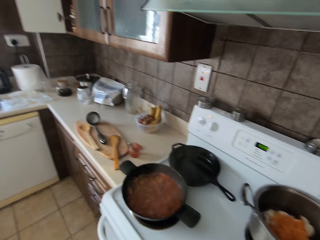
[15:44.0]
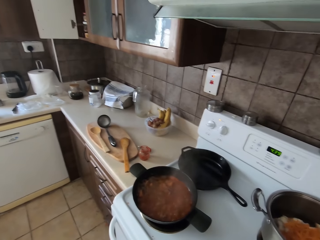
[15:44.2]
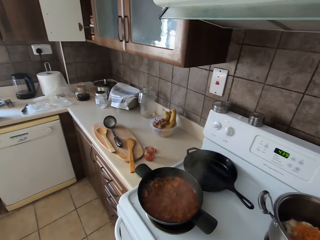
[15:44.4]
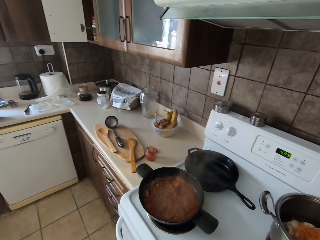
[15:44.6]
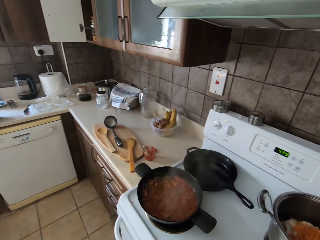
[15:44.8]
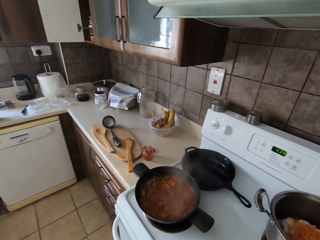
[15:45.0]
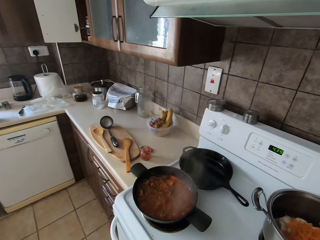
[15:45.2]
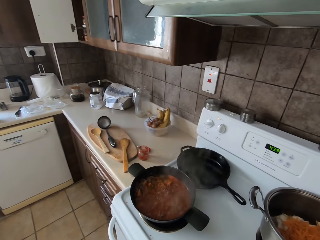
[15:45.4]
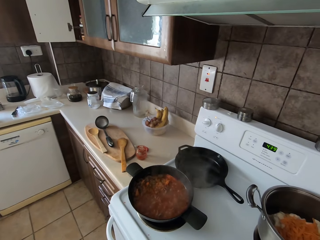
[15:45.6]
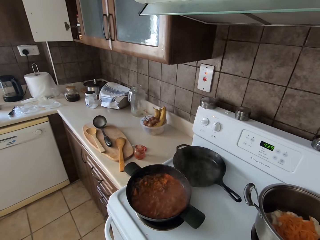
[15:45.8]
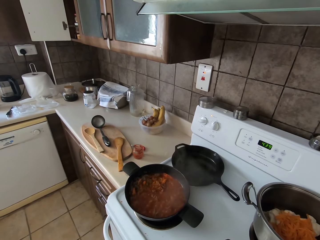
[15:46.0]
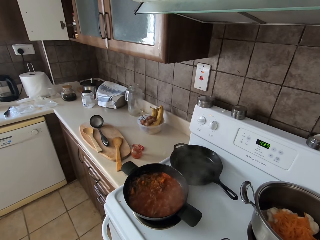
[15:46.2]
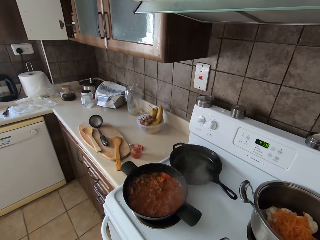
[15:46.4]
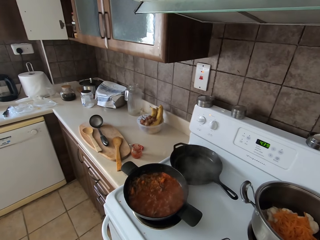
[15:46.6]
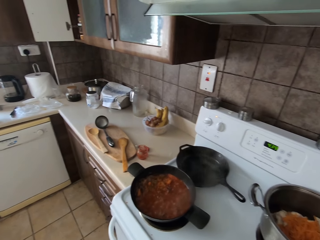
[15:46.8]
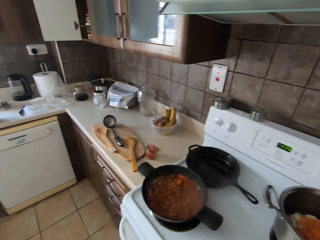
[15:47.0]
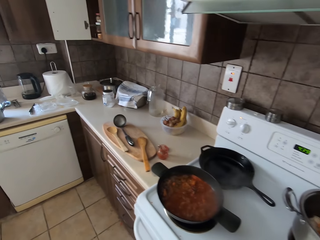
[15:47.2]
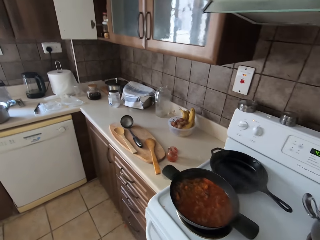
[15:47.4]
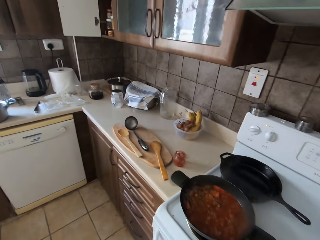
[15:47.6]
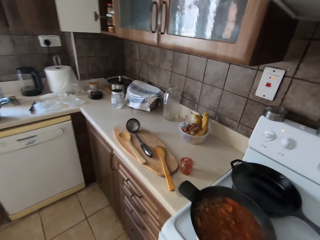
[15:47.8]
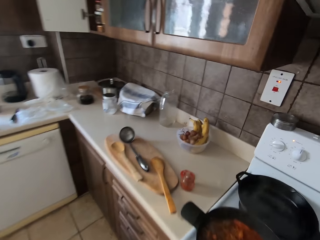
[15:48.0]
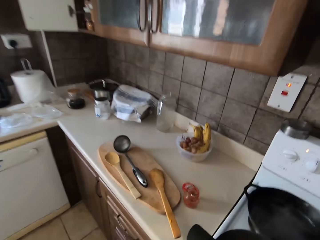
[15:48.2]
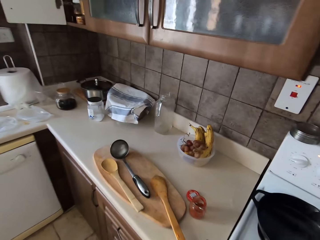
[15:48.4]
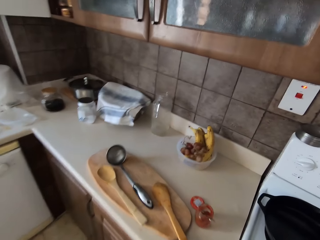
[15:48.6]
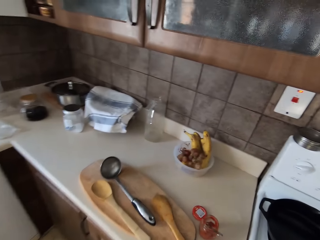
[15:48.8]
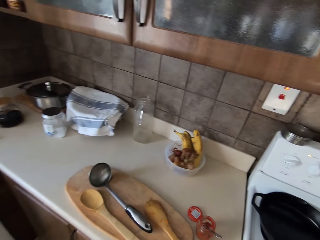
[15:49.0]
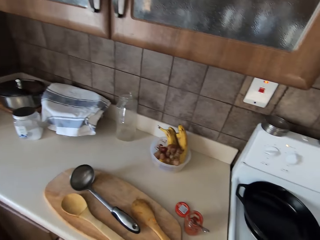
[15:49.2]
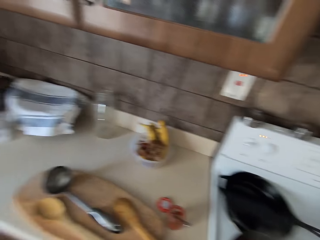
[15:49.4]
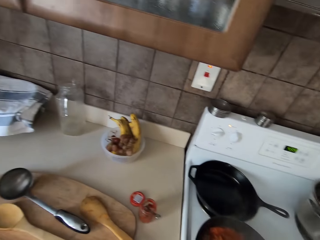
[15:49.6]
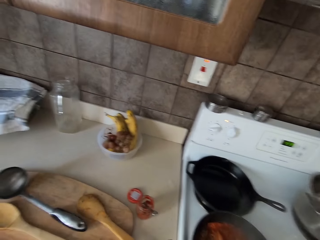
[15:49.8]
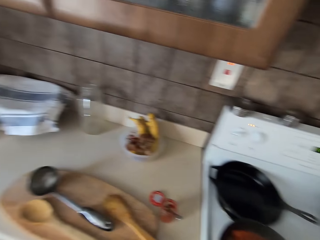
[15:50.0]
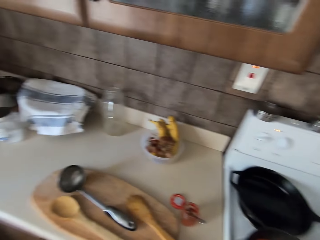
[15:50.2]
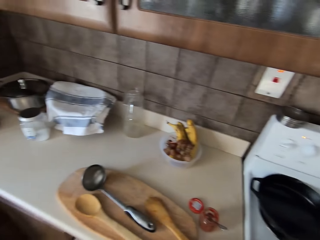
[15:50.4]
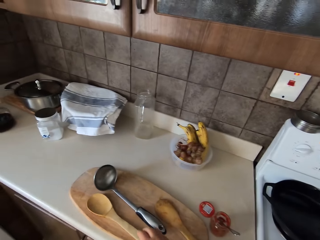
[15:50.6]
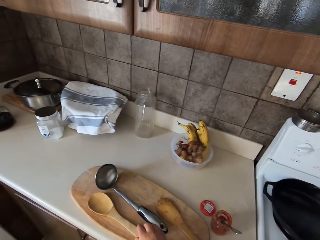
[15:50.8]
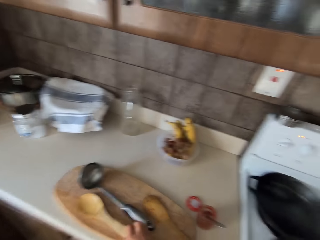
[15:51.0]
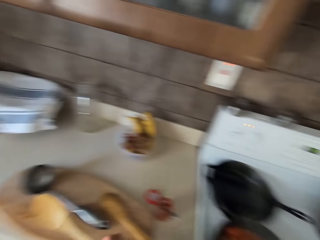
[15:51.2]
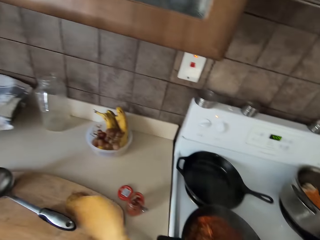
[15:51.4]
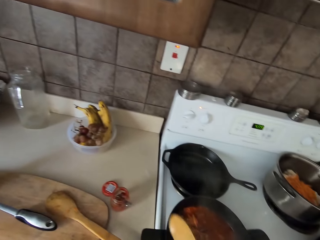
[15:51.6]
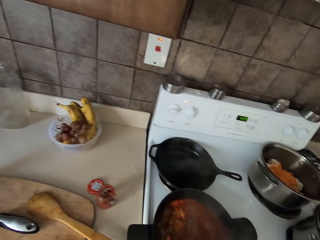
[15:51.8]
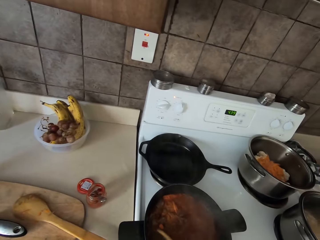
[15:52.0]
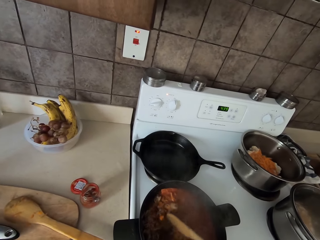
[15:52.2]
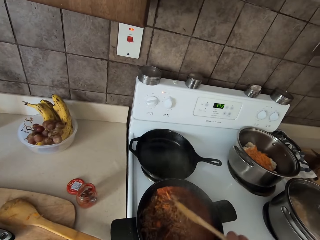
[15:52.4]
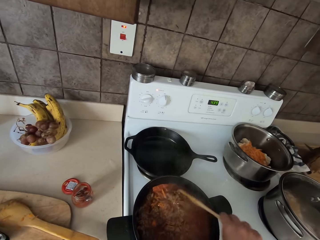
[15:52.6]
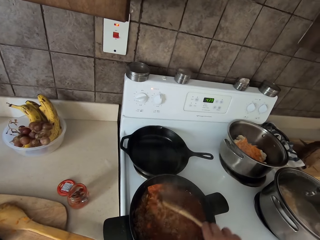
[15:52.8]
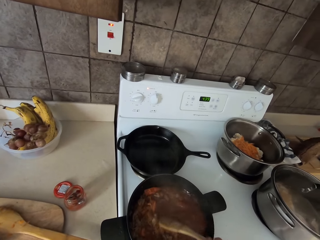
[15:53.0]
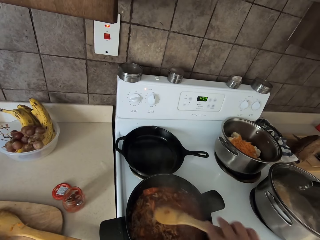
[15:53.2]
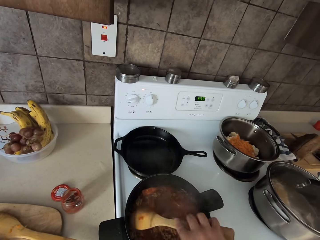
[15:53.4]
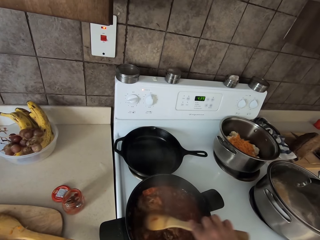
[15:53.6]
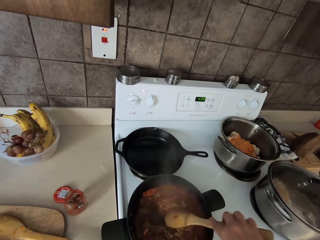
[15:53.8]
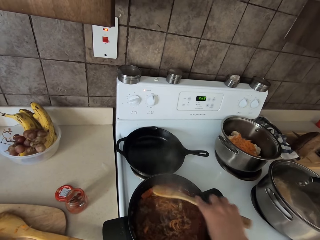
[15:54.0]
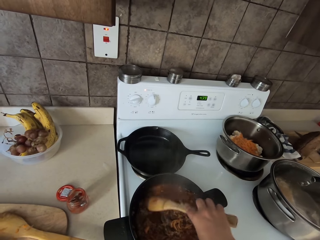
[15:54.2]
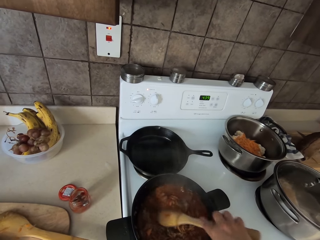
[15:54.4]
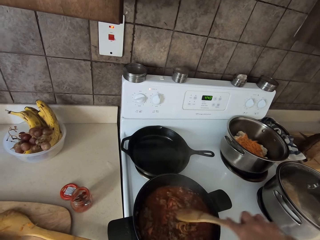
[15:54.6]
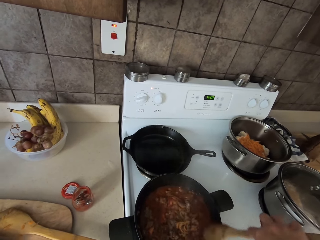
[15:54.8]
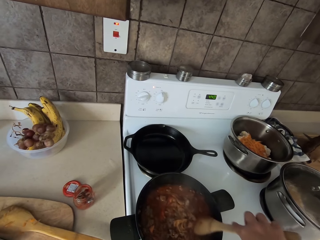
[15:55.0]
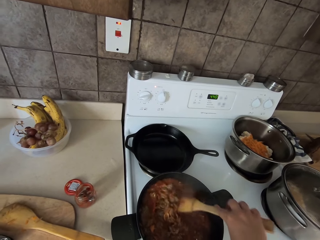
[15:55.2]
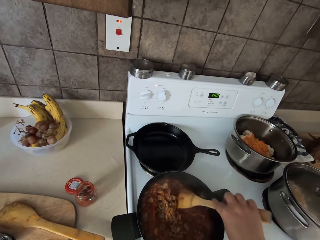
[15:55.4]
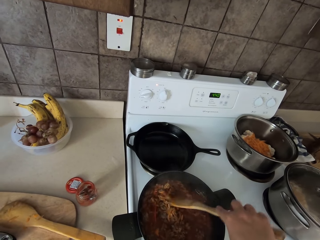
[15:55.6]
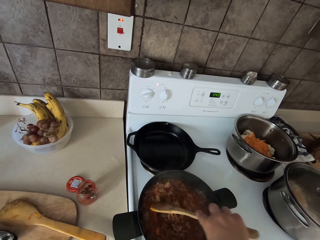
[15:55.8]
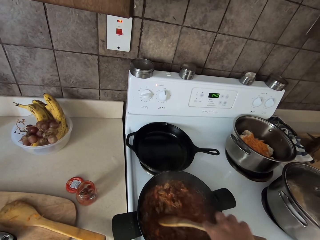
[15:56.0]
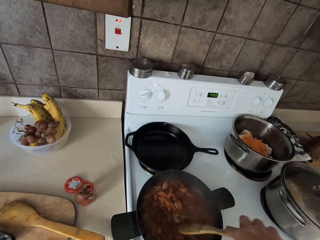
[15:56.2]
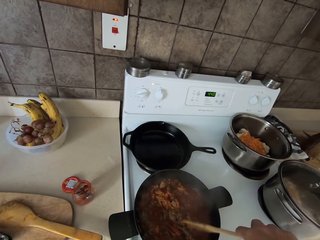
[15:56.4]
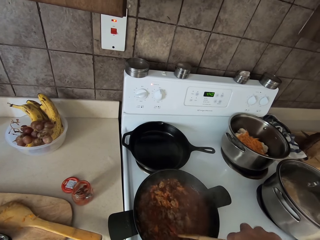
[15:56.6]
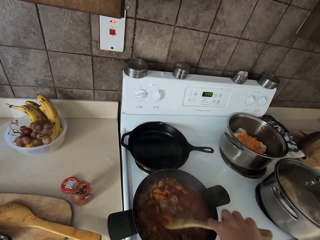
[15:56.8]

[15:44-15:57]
The camera wearer looks around the kitchen. They take another wooden spoon on the chopping board and mix stew in the electric cooker.

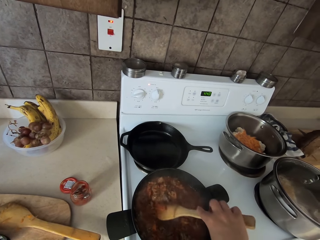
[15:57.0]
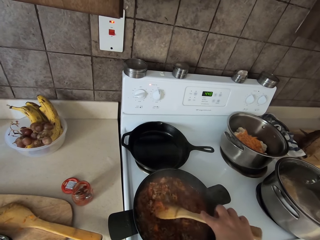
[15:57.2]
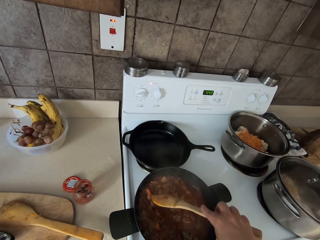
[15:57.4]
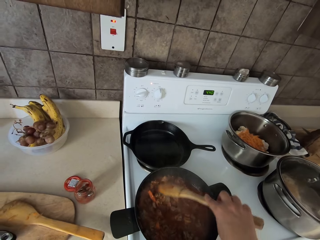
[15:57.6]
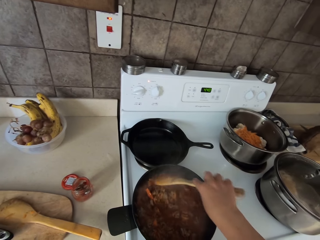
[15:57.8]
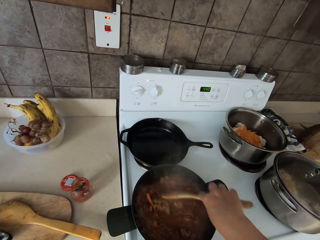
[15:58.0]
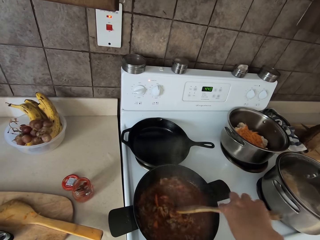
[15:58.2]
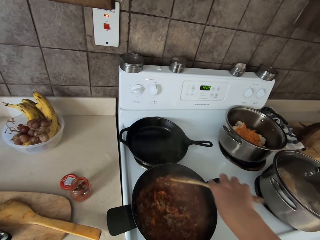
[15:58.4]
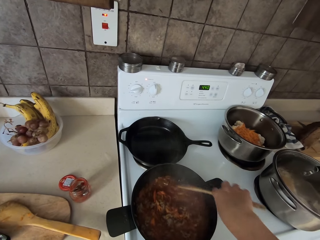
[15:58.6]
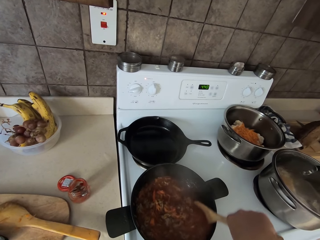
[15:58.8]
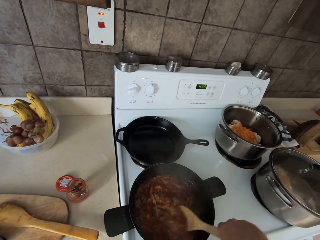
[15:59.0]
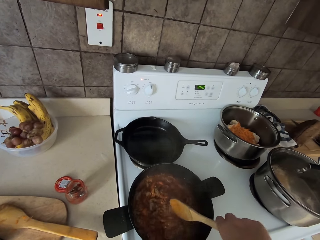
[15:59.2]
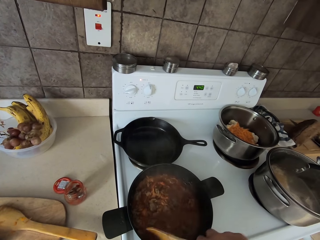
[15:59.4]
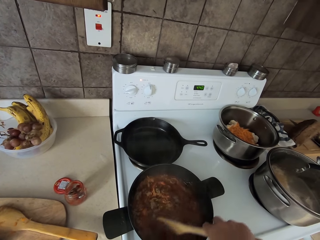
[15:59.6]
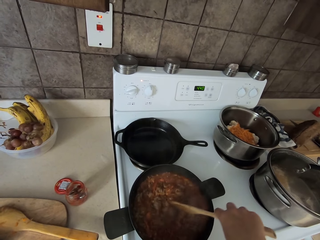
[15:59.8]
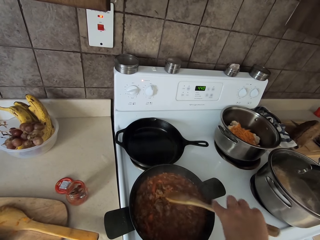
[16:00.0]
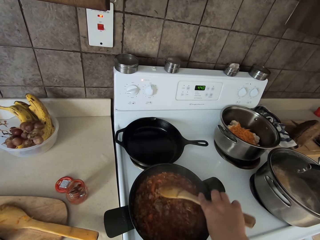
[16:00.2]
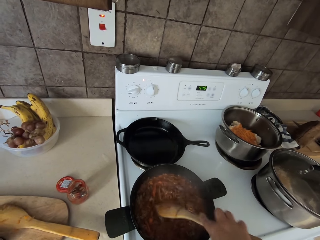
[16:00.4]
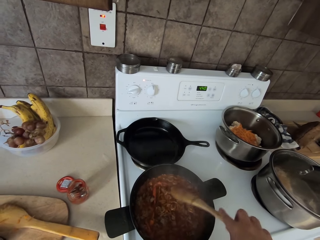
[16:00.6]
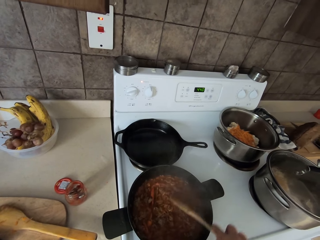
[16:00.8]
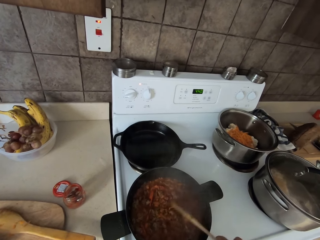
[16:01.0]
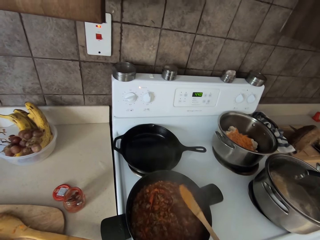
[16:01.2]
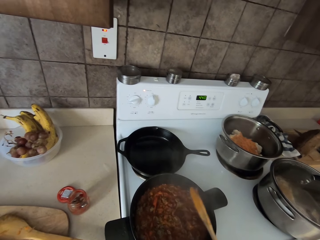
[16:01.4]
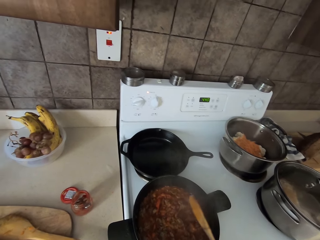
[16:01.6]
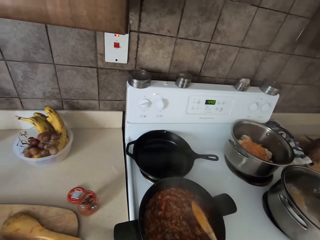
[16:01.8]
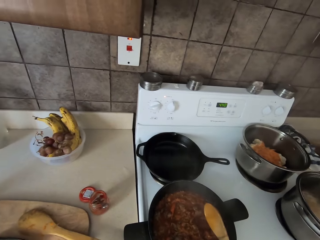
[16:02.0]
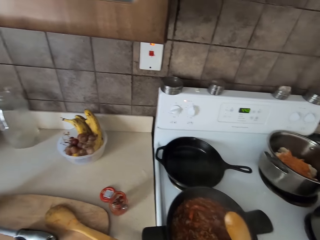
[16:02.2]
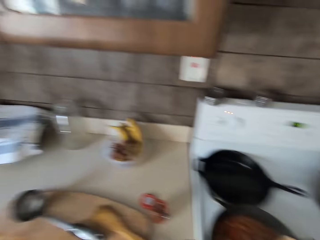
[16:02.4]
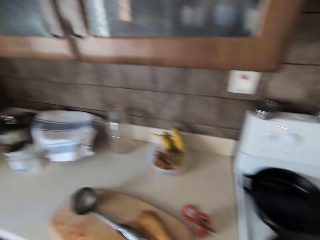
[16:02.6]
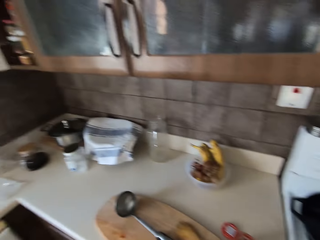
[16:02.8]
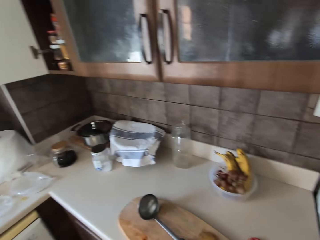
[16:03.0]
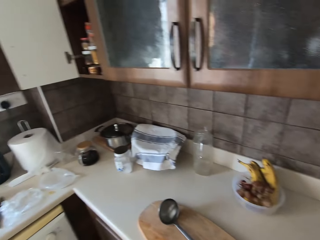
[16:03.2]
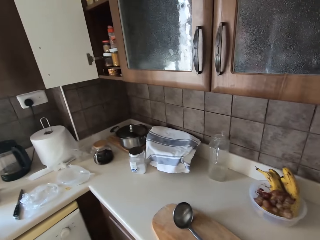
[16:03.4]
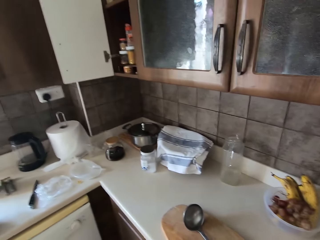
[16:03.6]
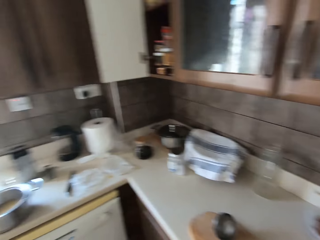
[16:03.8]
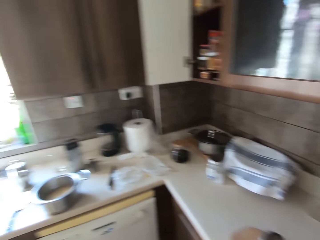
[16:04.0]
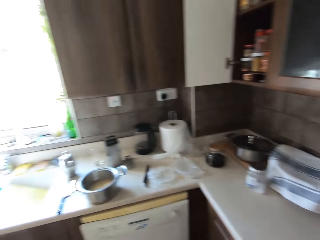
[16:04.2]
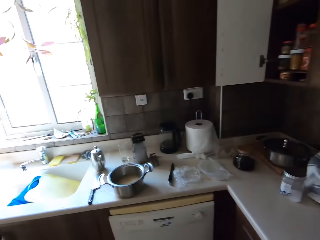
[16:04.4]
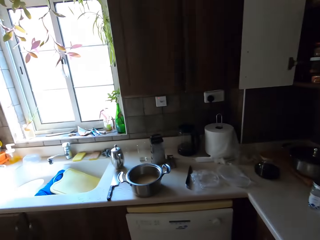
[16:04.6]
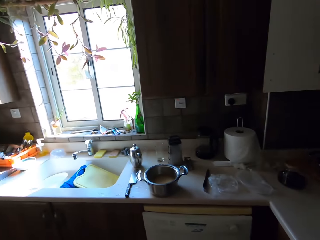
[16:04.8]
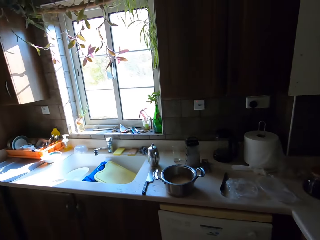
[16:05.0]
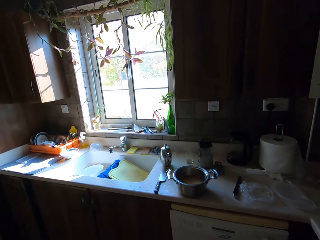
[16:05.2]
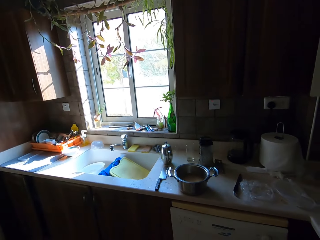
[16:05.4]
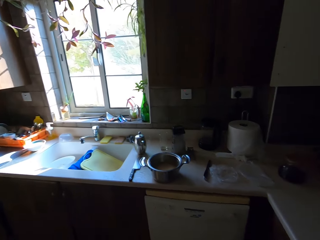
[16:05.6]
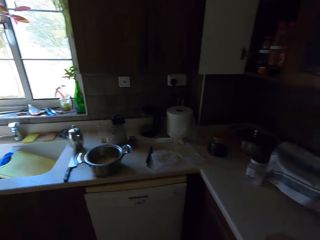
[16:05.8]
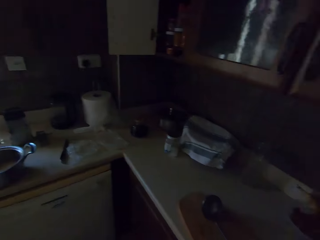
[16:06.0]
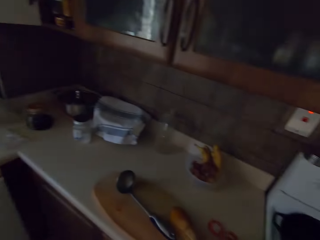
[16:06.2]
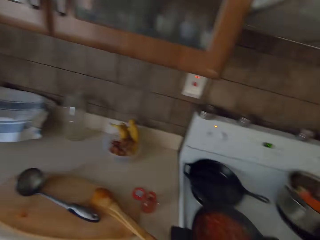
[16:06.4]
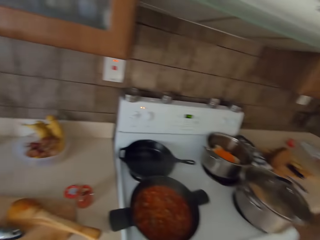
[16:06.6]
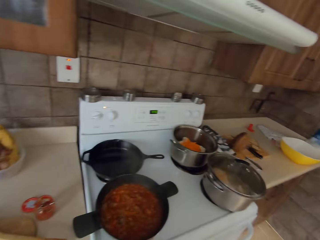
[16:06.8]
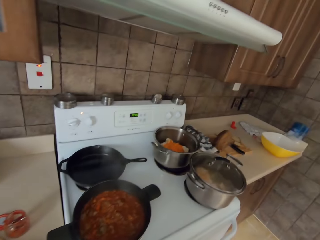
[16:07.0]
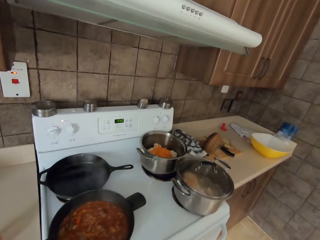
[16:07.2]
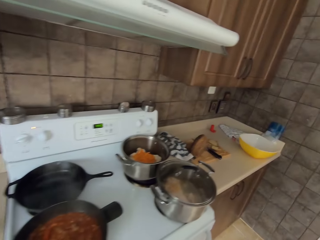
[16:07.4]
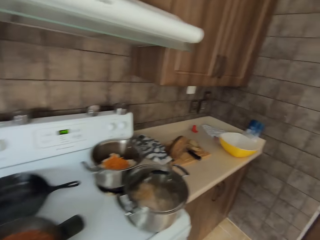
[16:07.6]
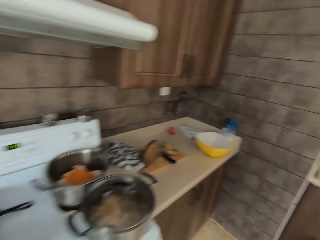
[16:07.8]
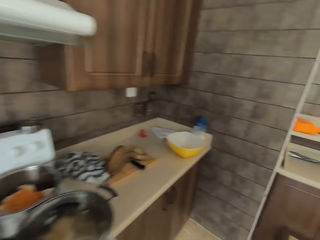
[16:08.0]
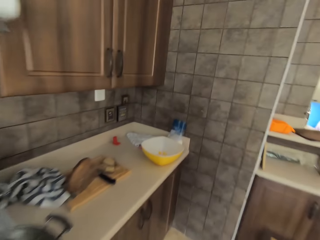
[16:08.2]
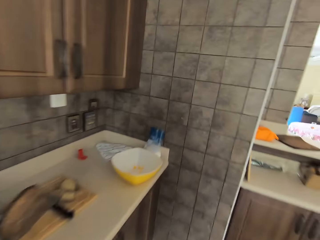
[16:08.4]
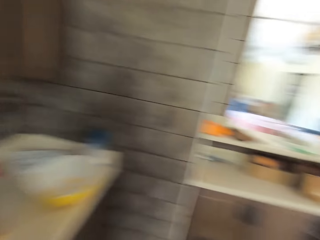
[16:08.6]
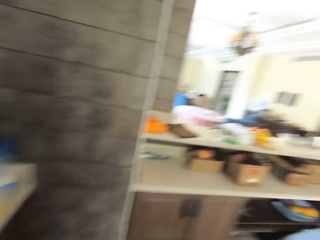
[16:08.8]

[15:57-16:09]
The camera wearer mixes food and puts aside the wooden spoon. They walk around the kitchen.
